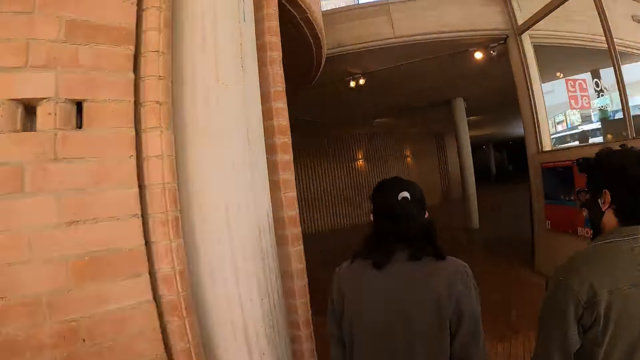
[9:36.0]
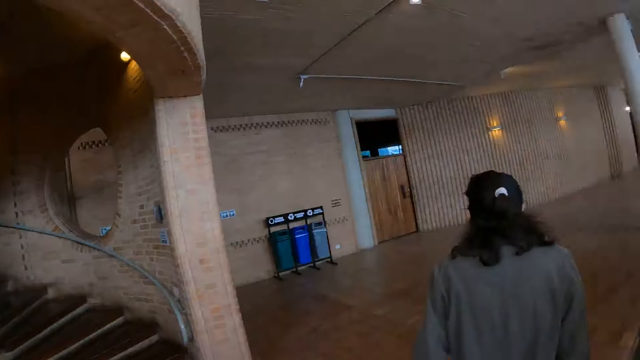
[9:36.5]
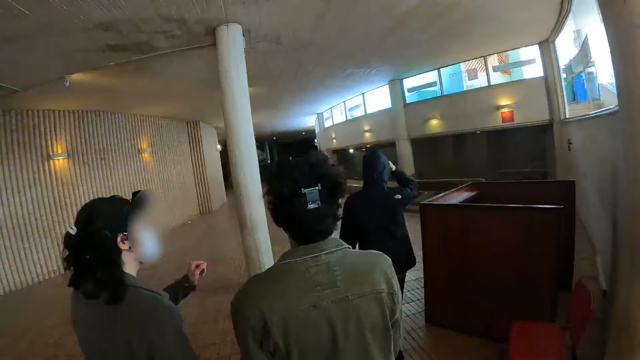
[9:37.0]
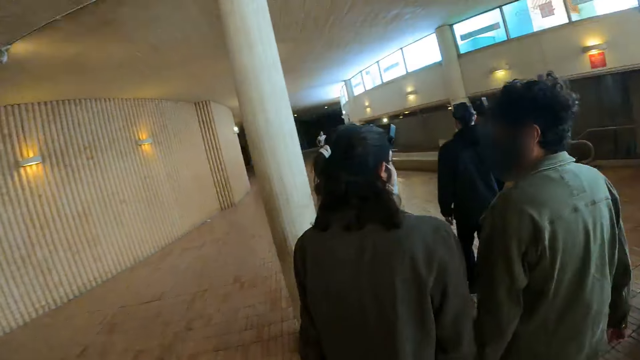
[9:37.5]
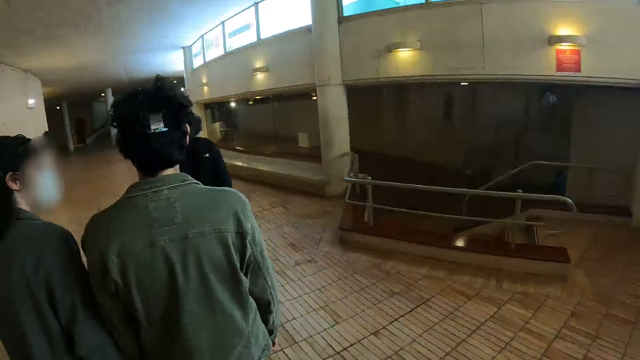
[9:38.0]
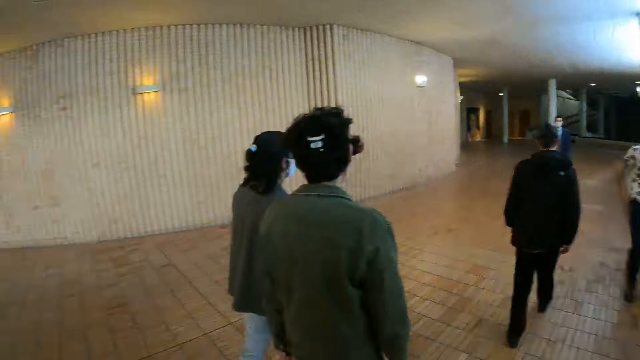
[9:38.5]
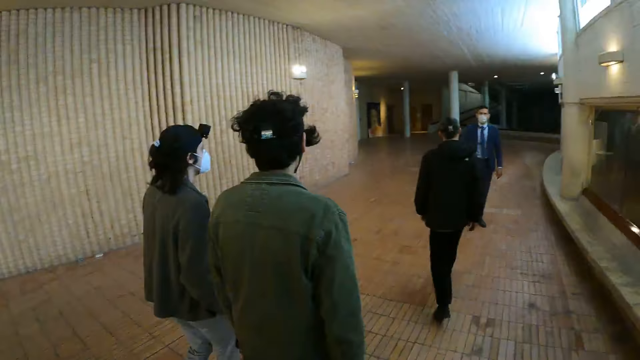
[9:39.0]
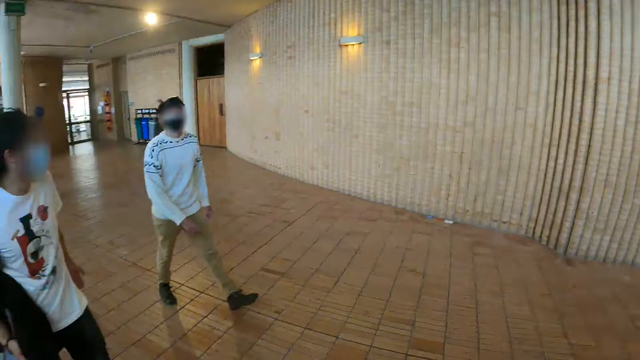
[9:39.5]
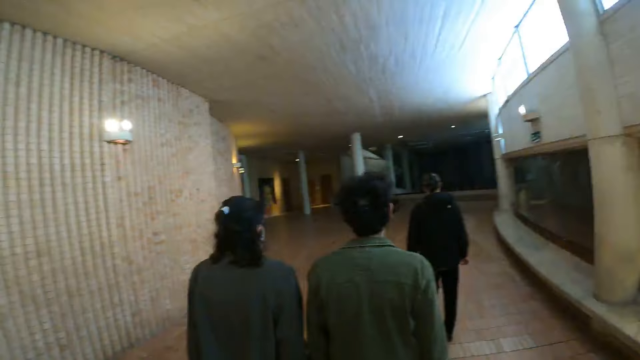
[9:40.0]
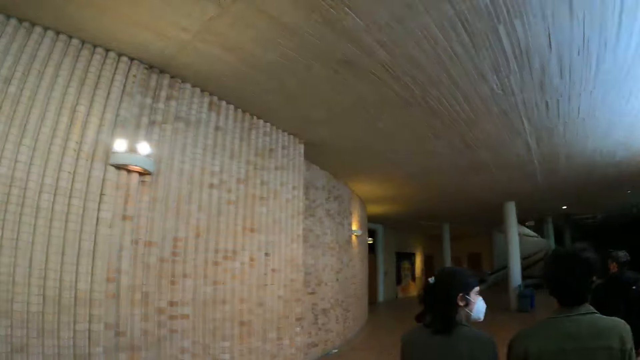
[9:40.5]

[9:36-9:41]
The camera wearer enters the mall.

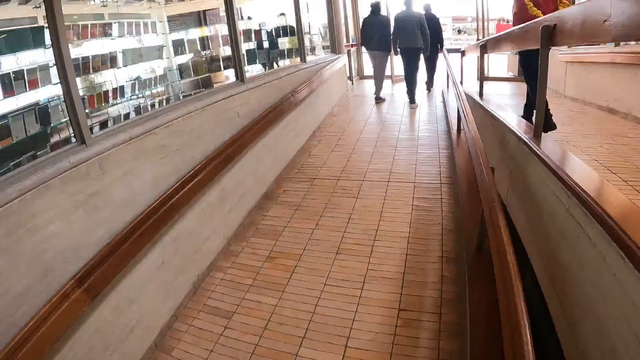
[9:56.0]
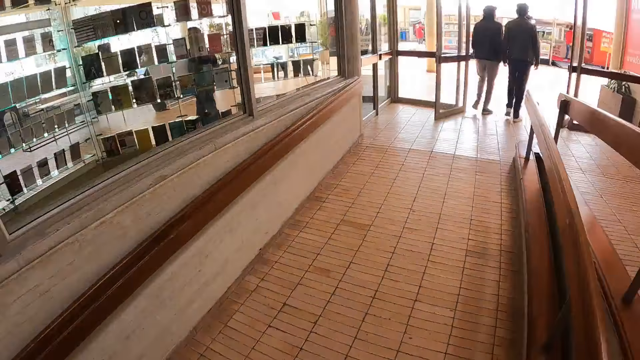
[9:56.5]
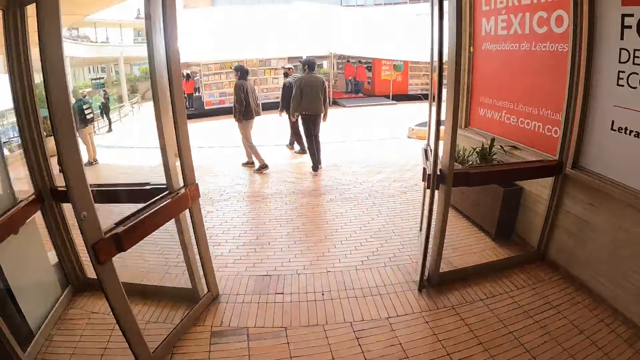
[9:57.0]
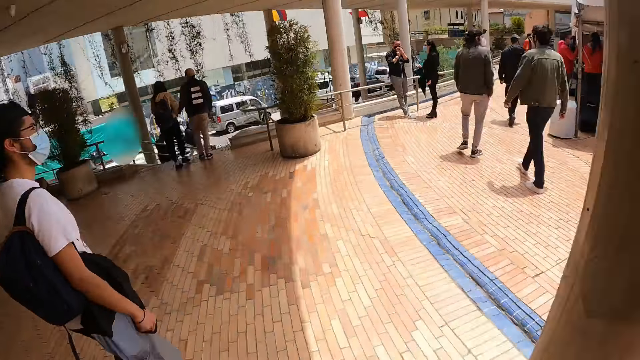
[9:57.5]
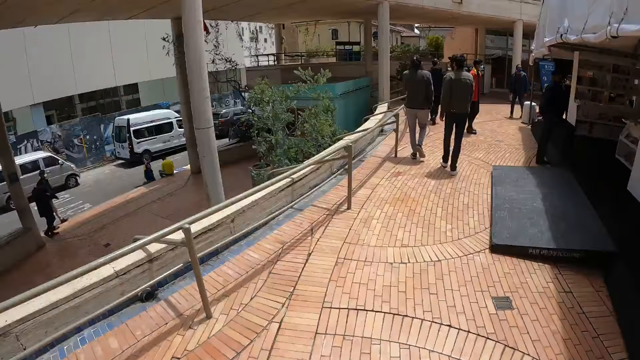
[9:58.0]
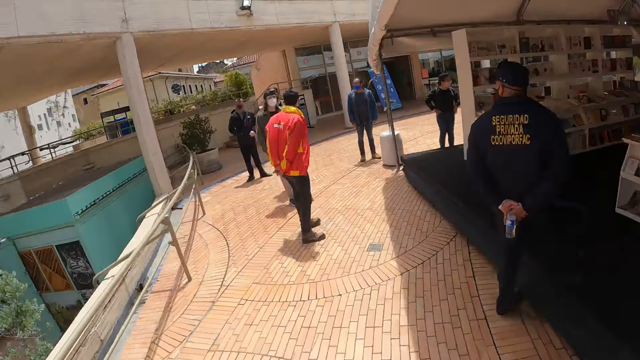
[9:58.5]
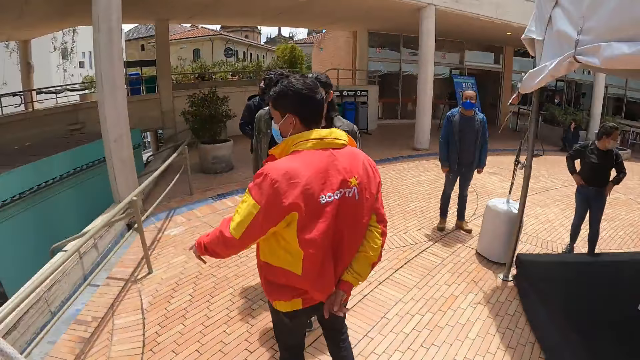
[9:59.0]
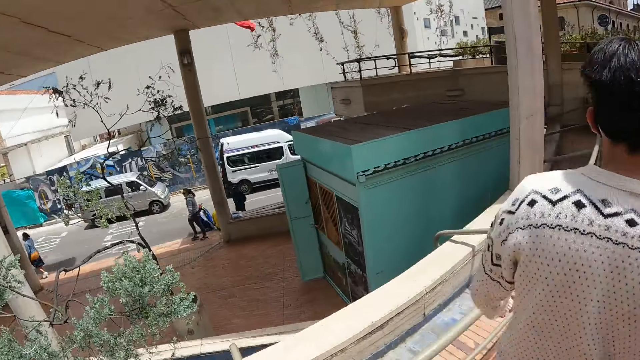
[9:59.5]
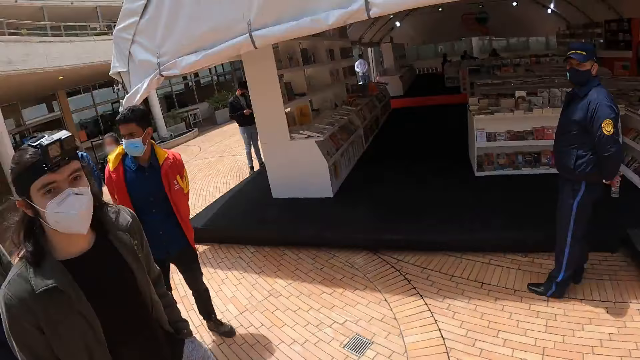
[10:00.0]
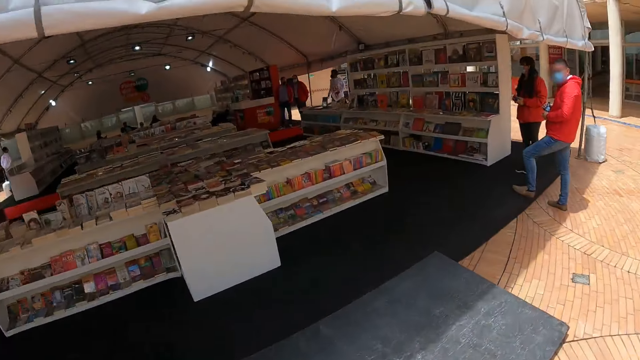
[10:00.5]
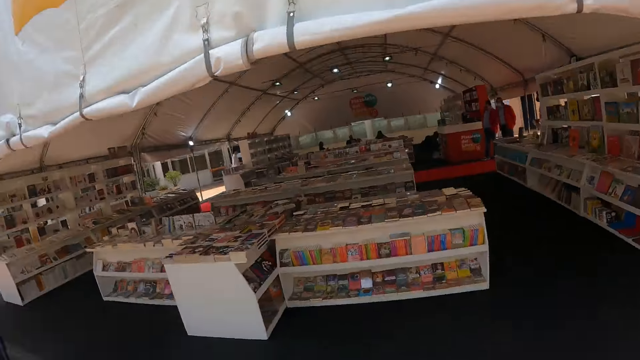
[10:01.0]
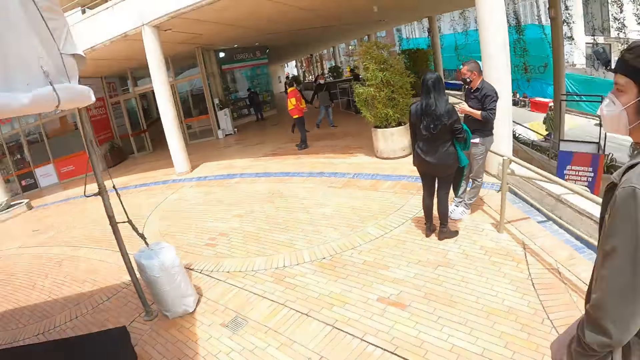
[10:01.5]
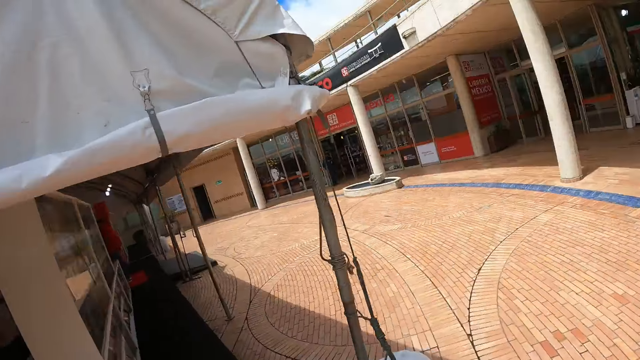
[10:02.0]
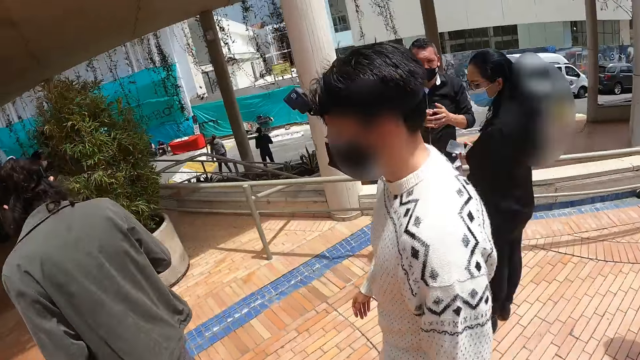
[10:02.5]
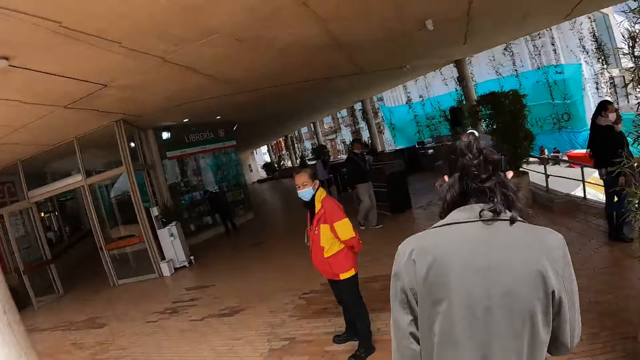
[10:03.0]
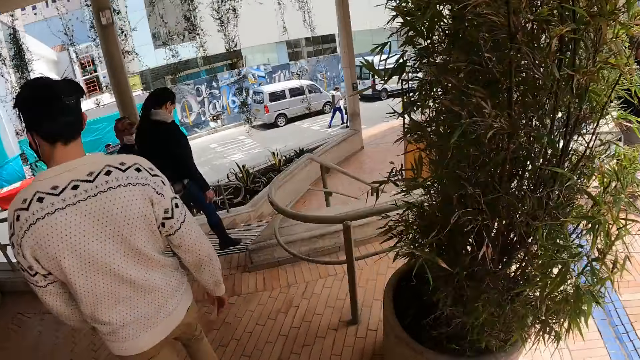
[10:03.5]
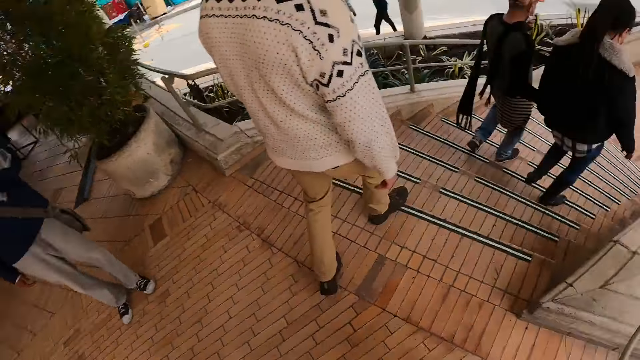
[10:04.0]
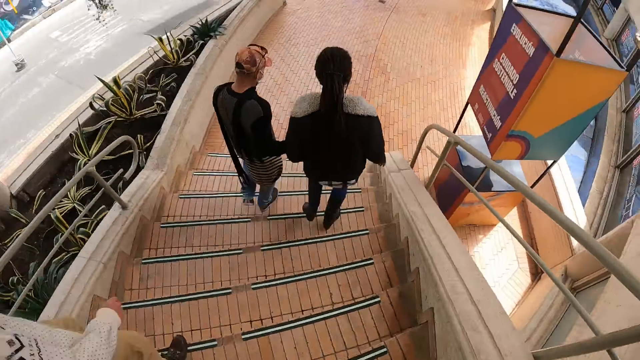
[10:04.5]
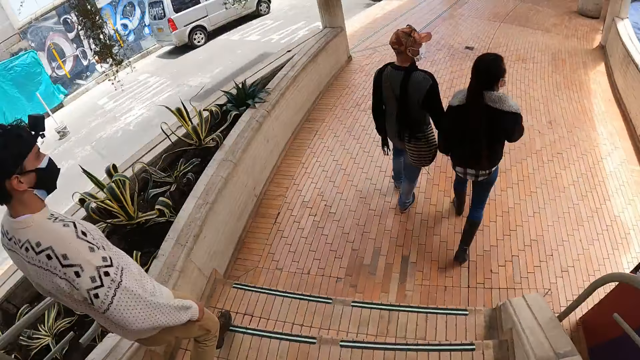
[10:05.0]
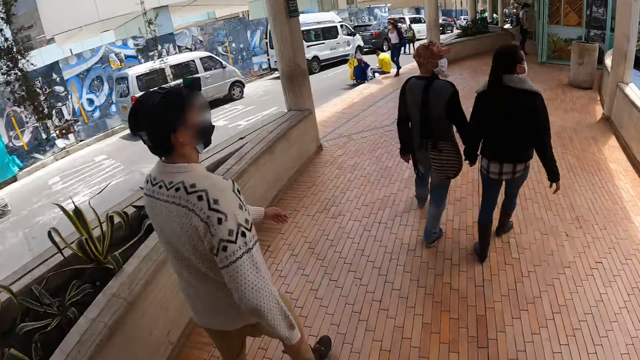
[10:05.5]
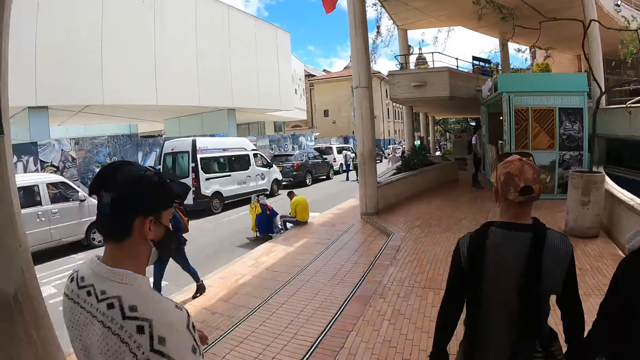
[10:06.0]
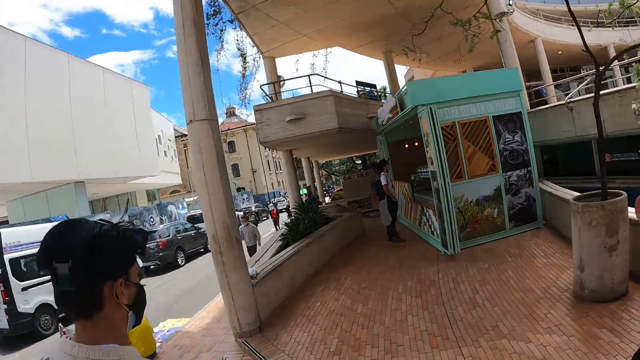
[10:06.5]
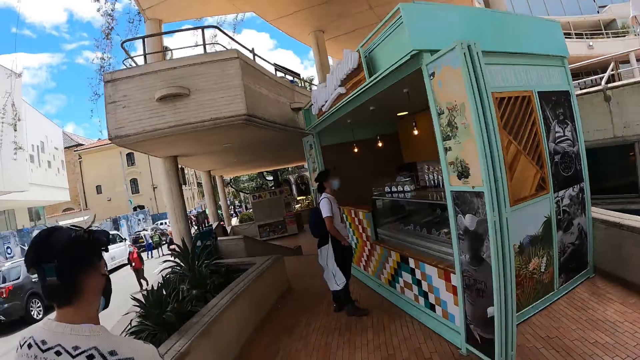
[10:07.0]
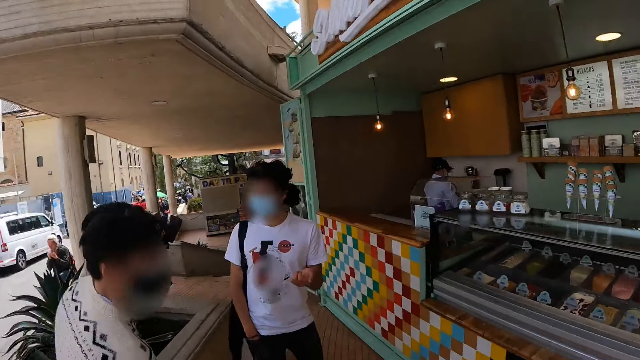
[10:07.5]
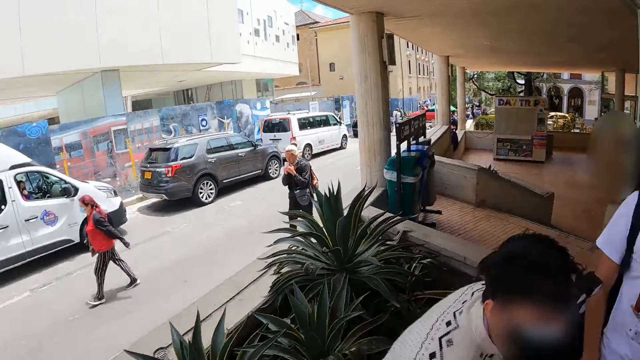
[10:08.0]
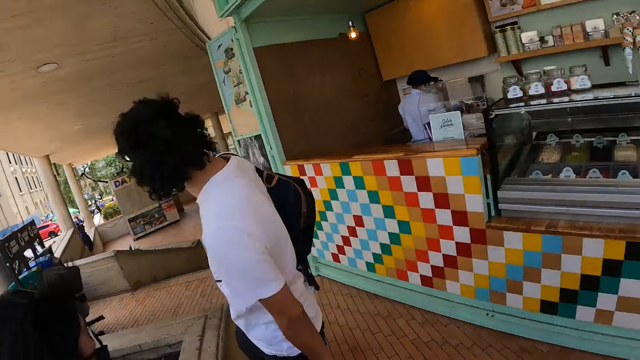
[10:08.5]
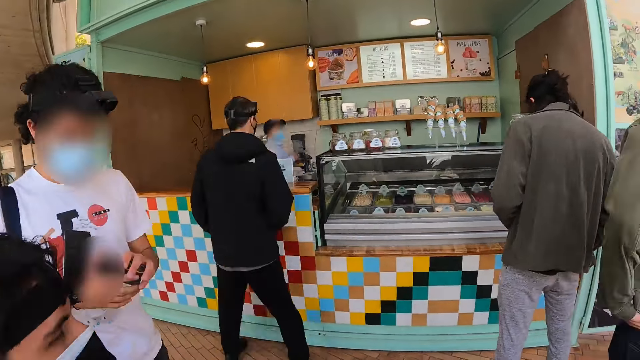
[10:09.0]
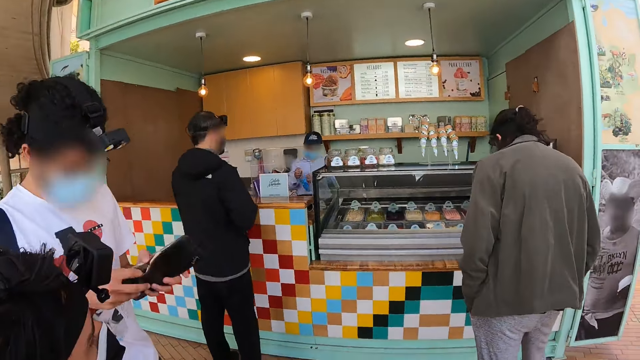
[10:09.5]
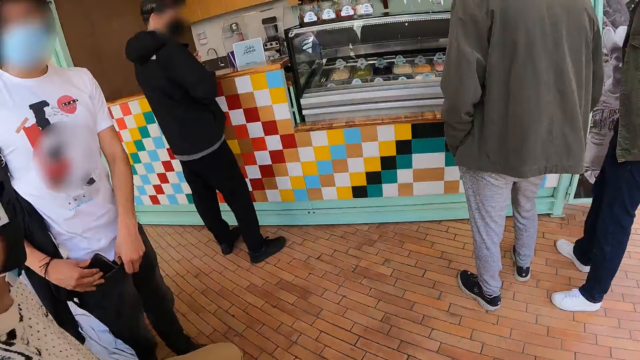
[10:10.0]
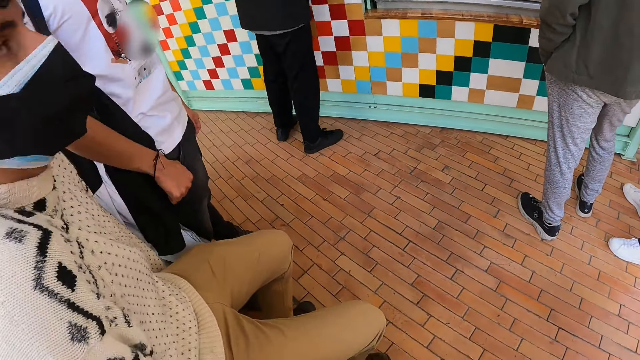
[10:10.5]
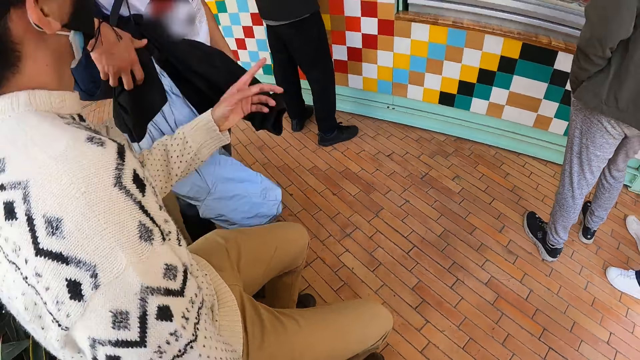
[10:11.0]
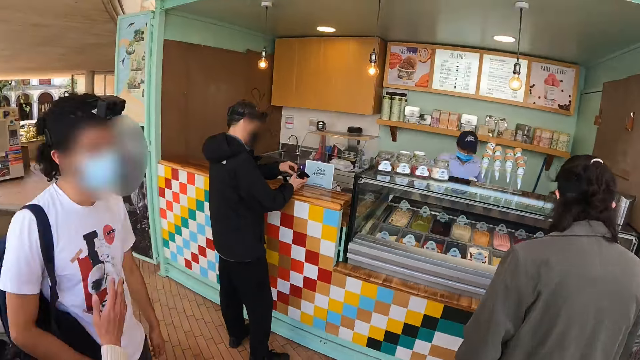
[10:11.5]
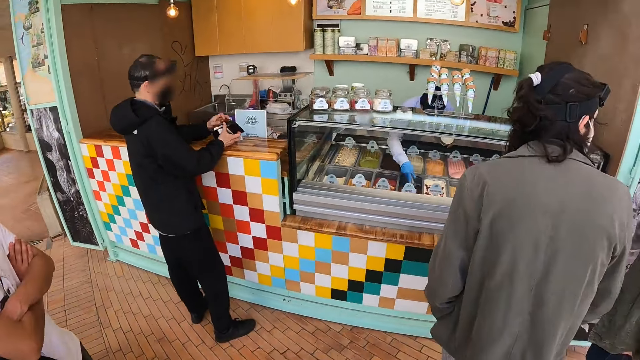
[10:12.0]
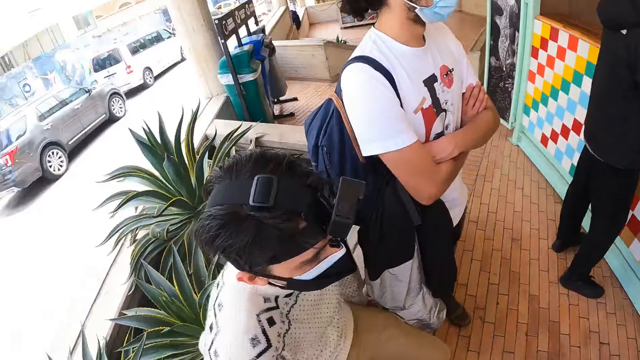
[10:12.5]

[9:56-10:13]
A person holds a sweater. The person holds a wallet, opens the wallet and puts the wallet in the pocket. Another person holds the wallet, opens the wallet and holds a note with the left hand.
